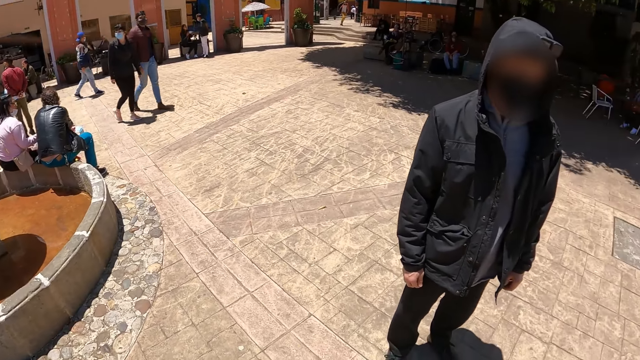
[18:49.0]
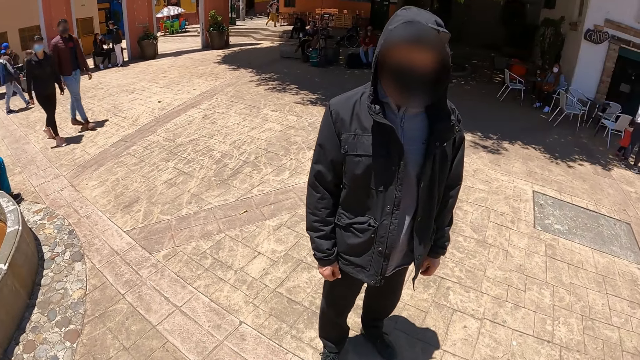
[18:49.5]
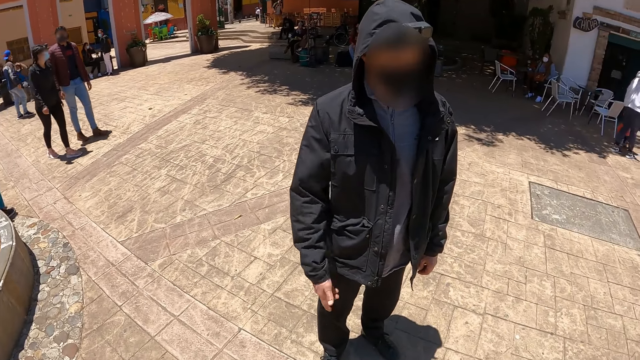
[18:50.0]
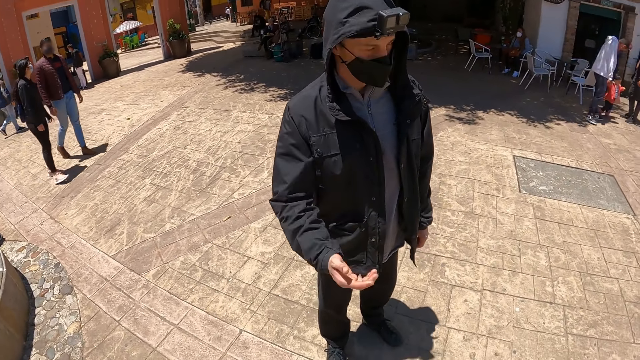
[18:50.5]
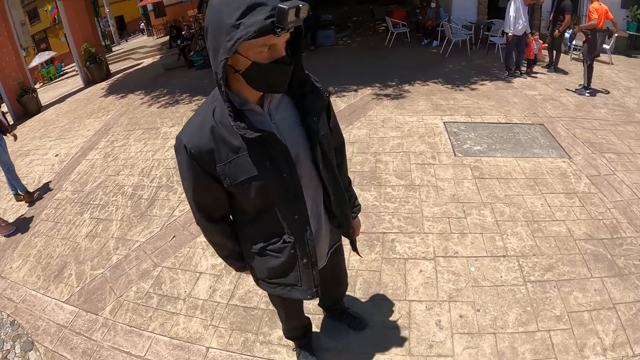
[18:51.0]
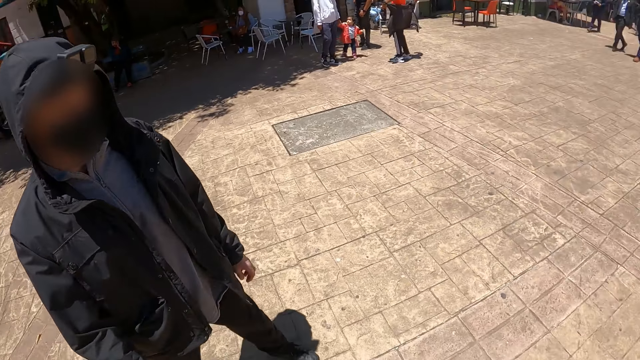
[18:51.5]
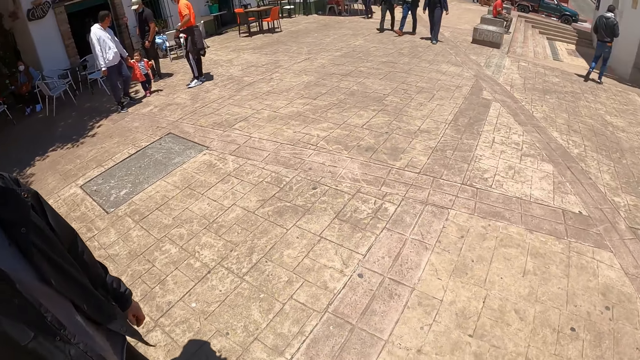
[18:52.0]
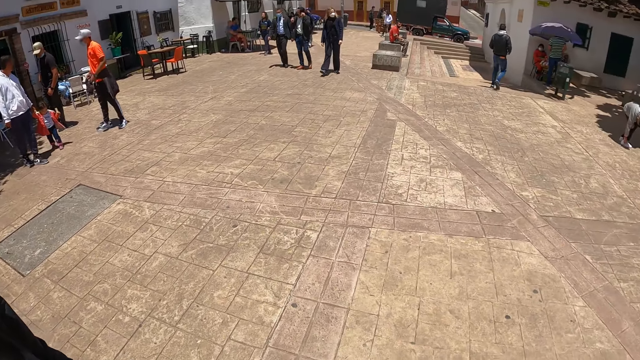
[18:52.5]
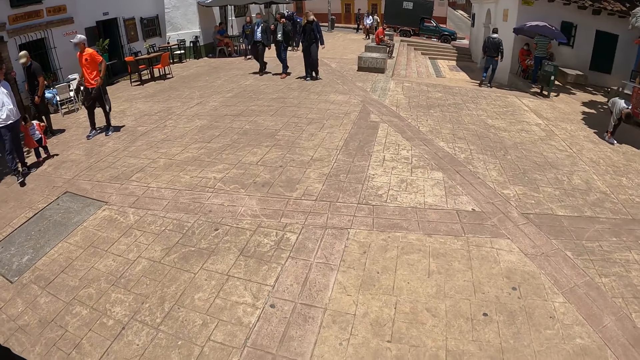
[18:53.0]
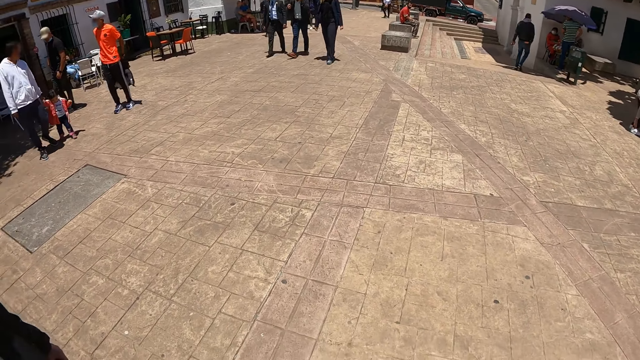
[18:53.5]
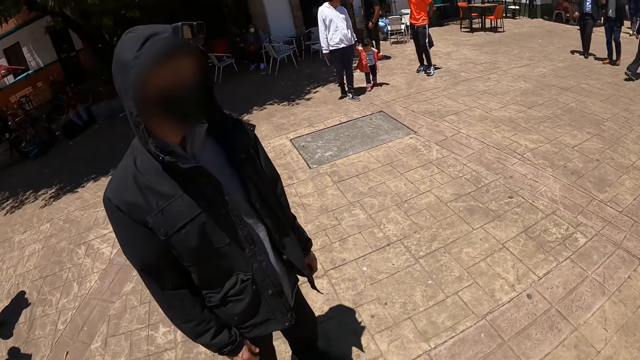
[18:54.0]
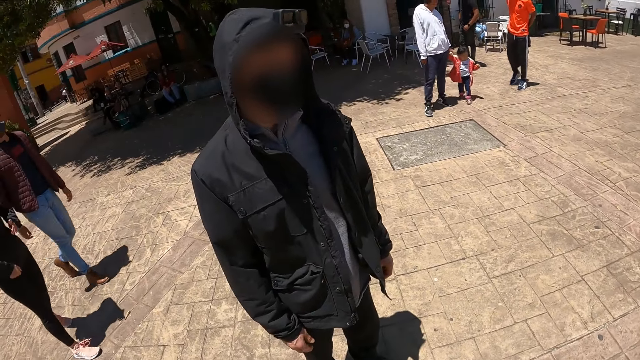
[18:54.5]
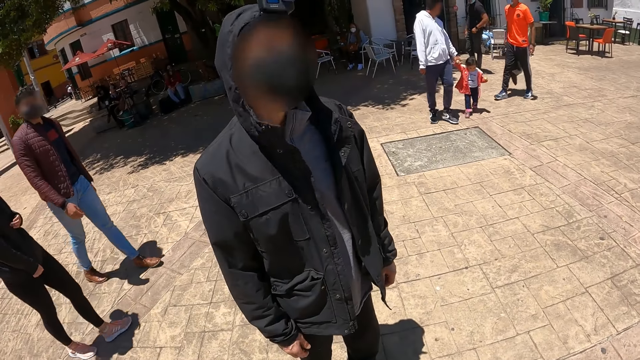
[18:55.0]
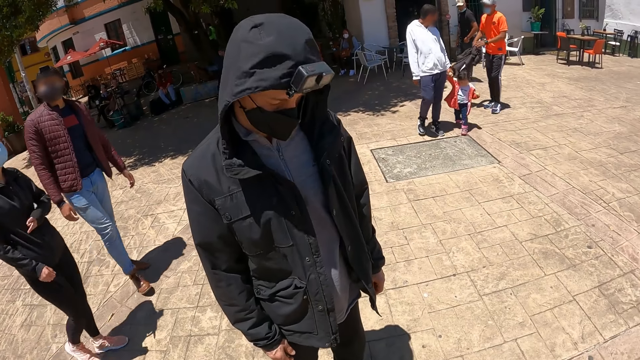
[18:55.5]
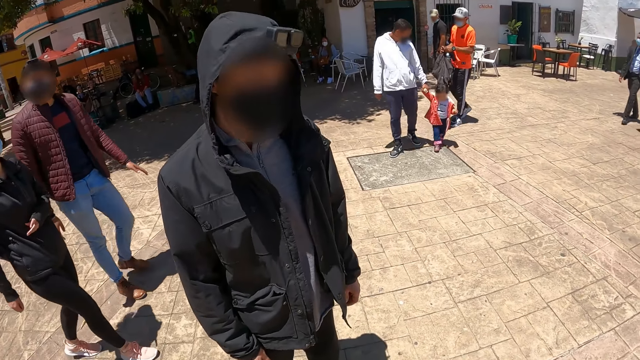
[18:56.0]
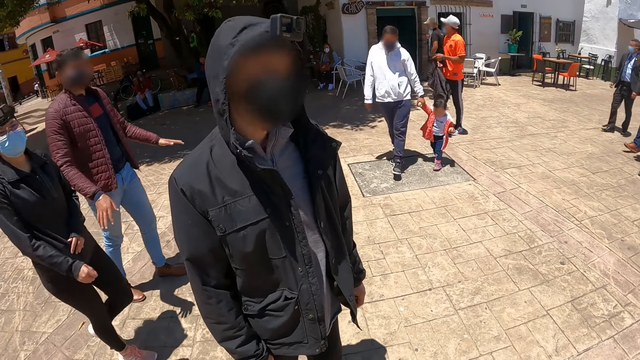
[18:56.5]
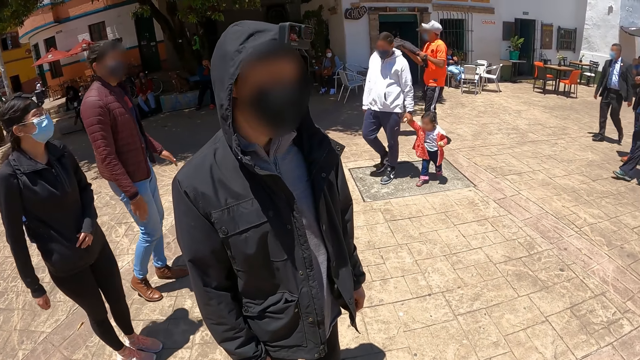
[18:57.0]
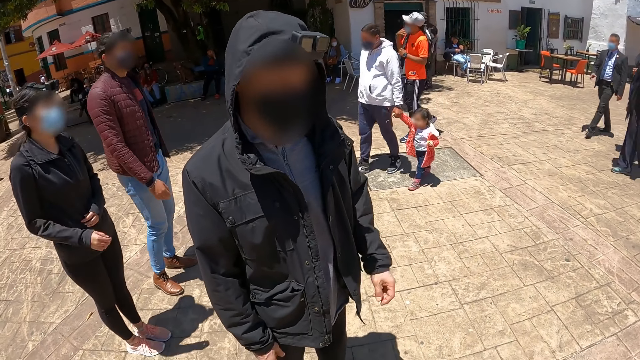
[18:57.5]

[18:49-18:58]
A man raises his right hand. The camera wearer looks around. They converse with the man.

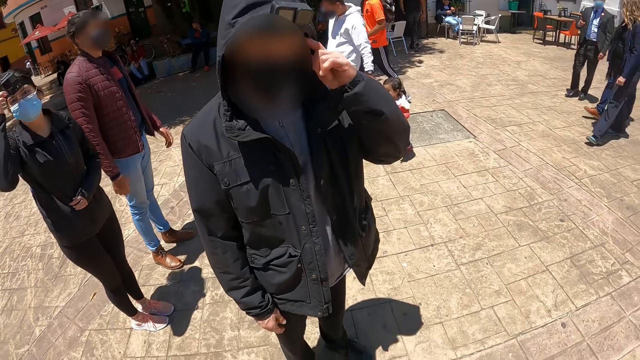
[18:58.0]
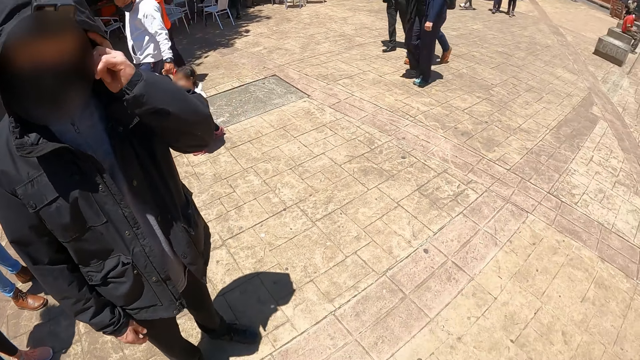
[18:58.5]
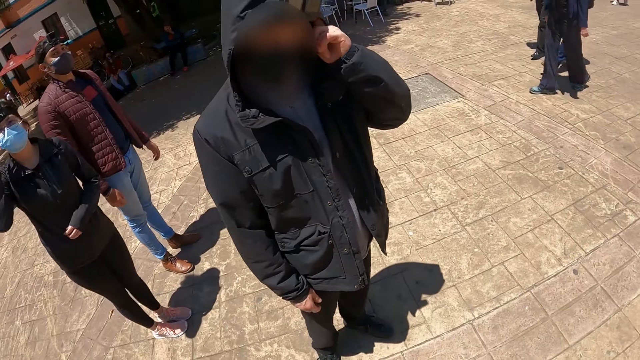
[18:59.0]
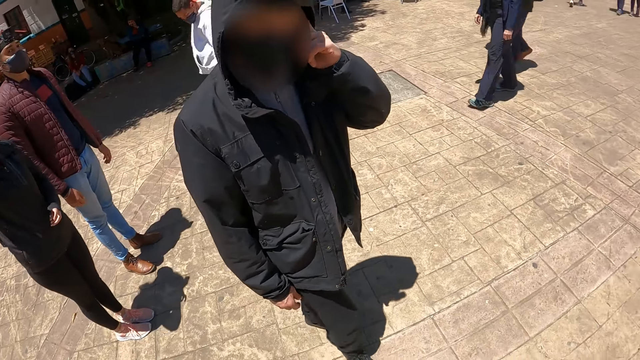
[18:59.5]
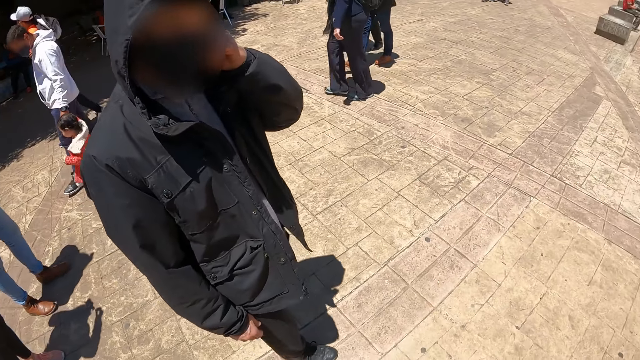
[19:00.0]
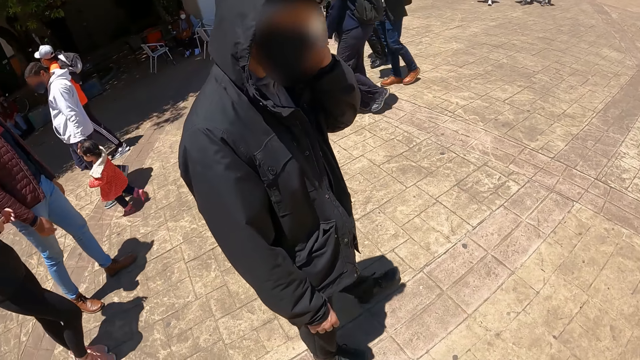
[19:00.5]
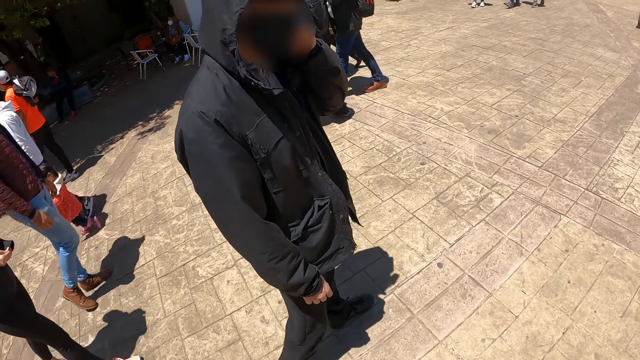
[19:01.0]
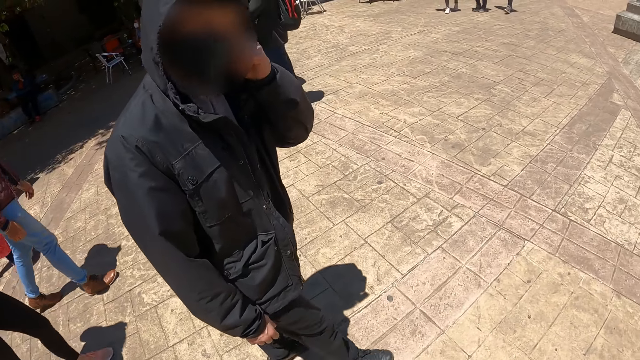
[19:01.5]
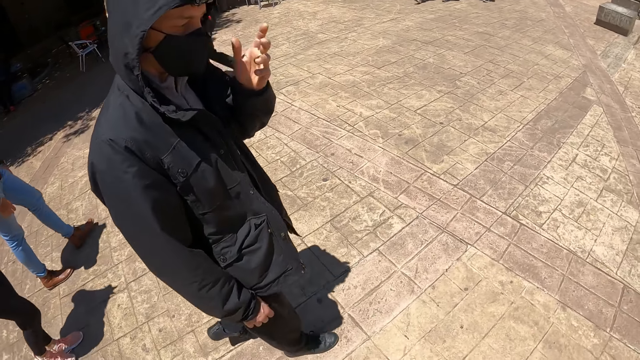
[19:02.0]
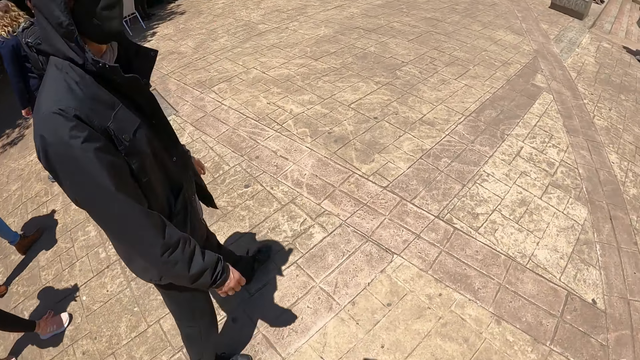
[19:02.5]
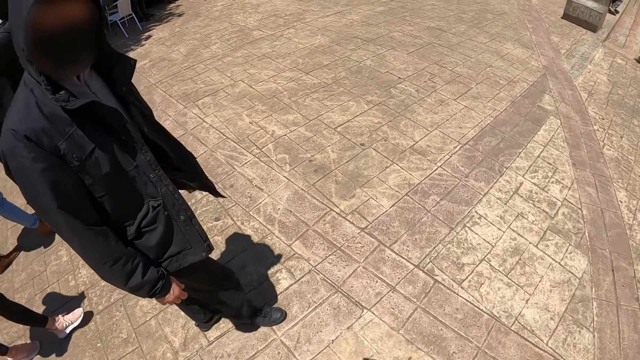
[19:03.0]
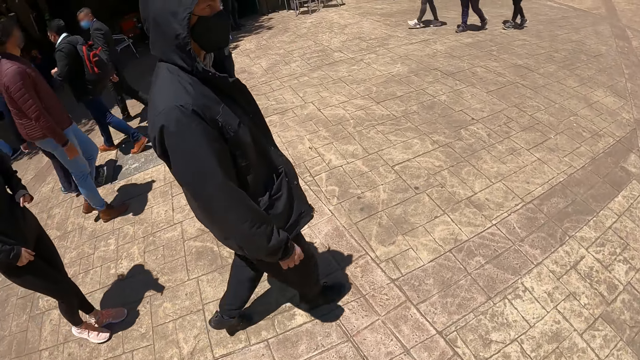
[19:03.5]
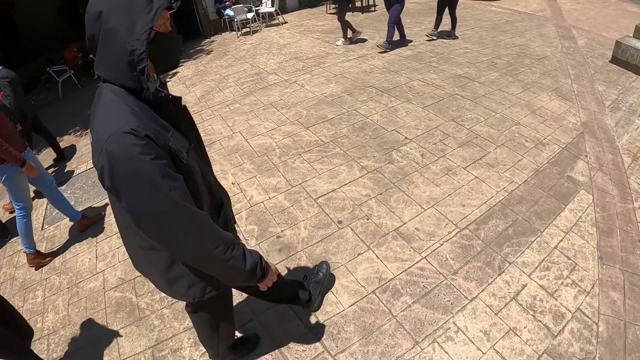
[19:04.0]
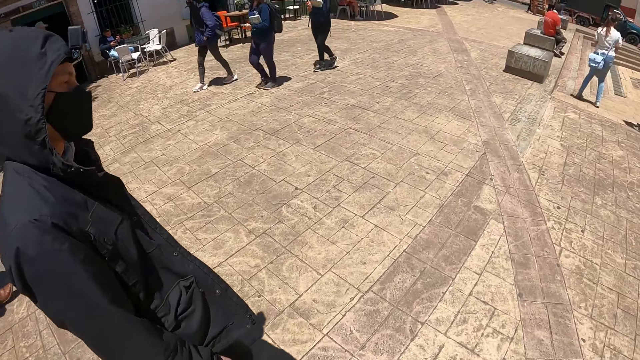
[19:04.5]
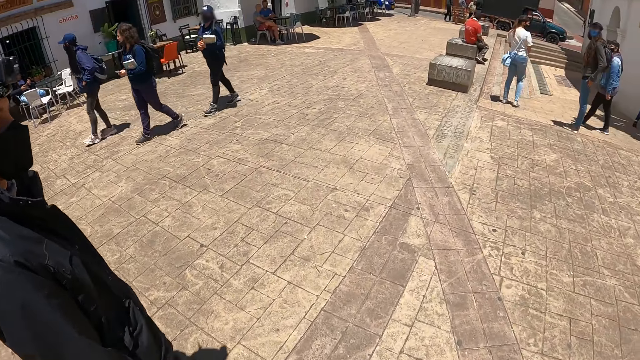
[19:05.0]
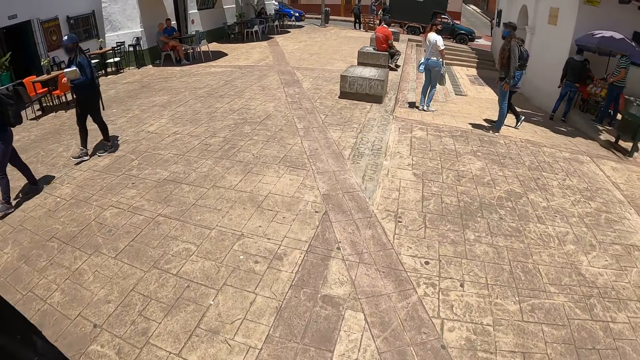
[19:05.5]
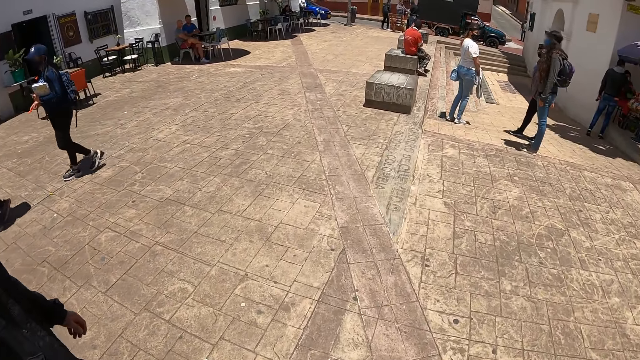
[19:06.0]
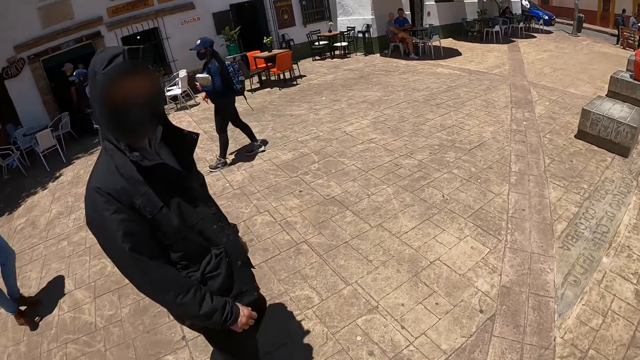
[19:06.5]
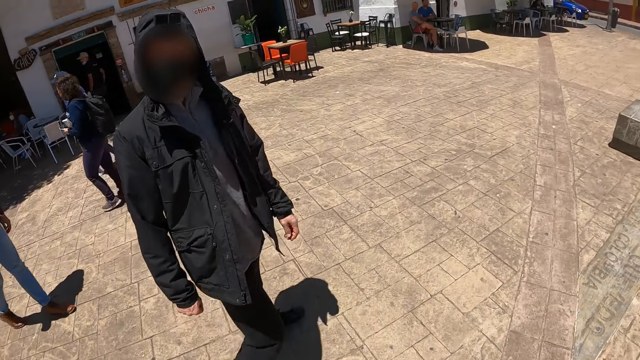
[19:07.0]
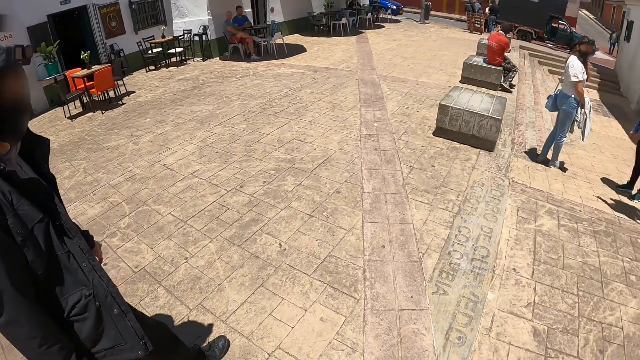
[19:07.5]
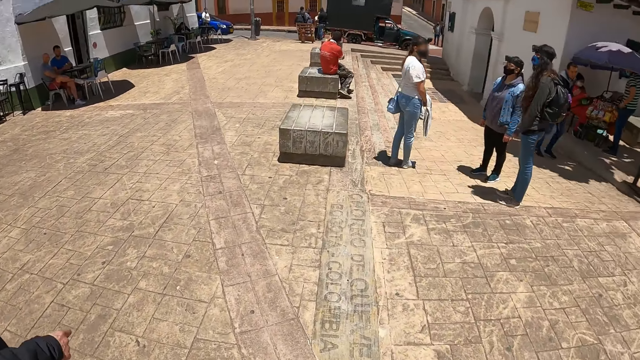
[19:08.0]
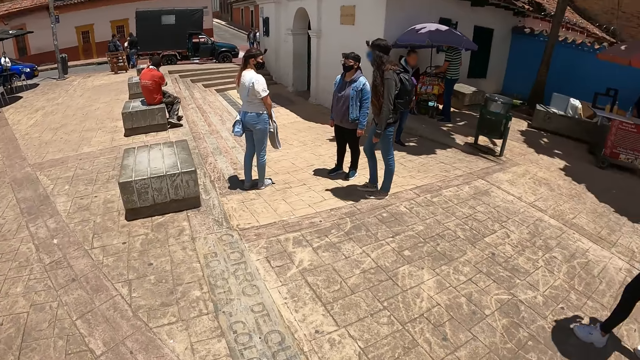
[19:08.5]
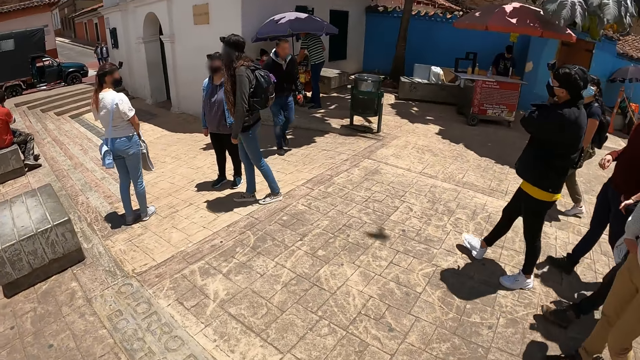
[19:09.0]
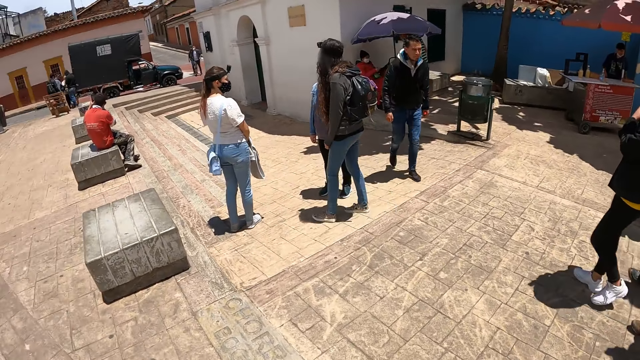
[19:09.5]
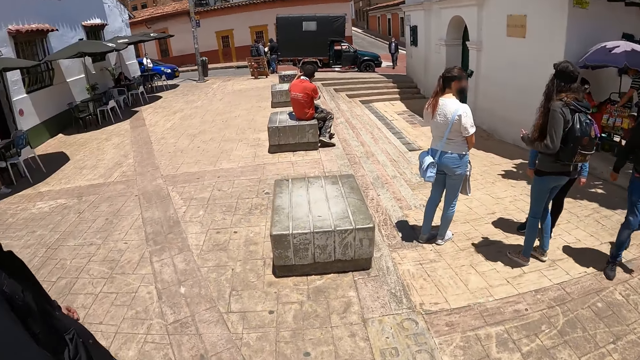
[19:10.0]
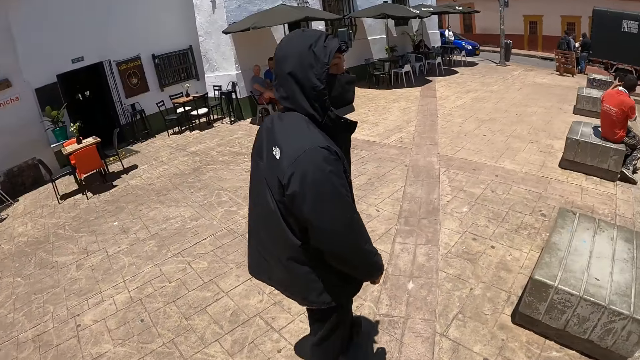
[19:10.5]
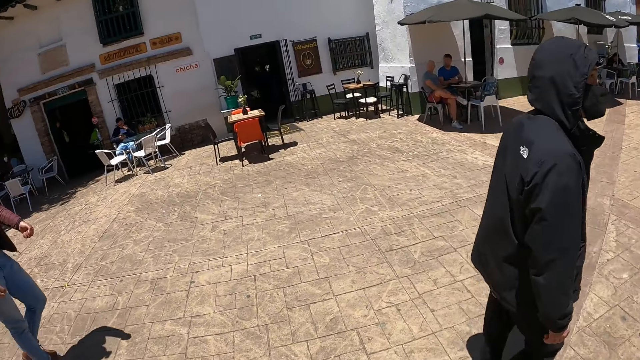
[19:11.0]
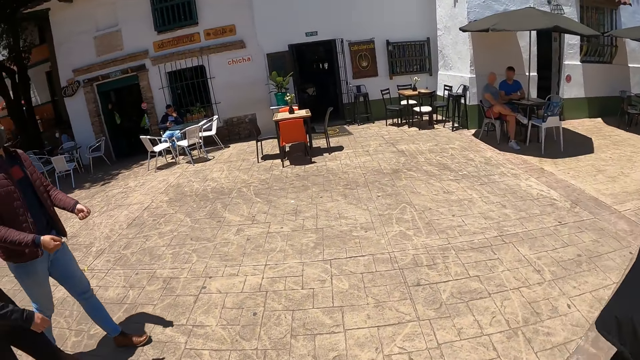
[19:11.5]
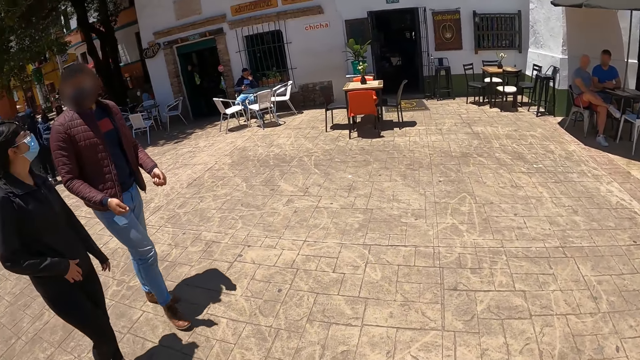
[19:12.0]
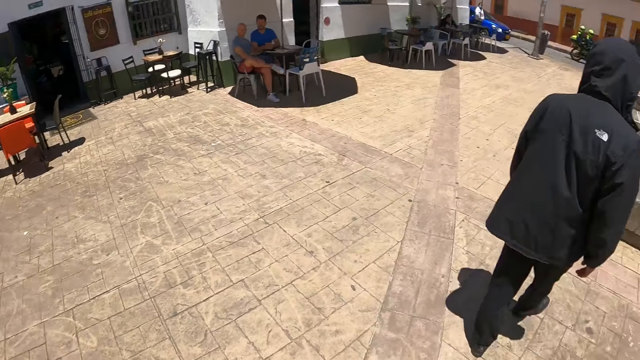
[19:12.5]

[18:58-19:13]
A man moves his hand and touches his ear. The man walks along the street. The camera wearer walks along the street. The man moves his hand. The camera wearer looks around the street.
